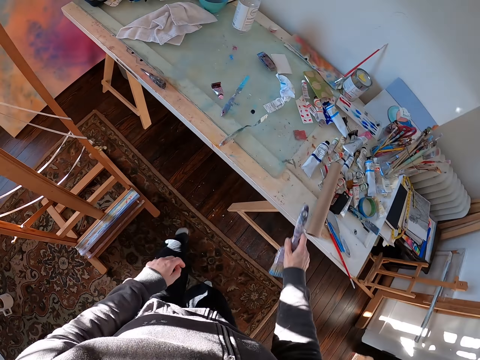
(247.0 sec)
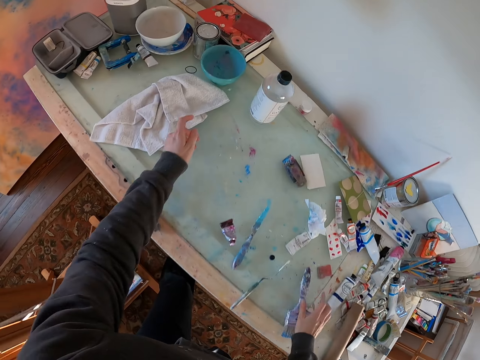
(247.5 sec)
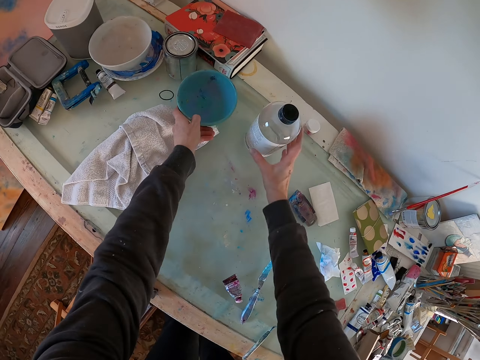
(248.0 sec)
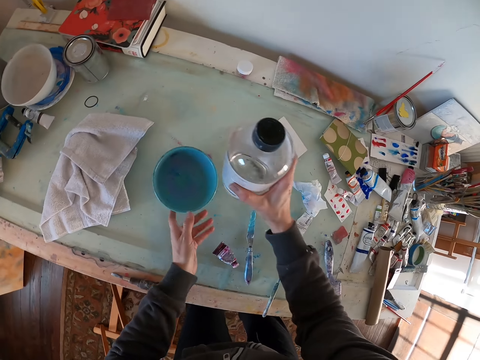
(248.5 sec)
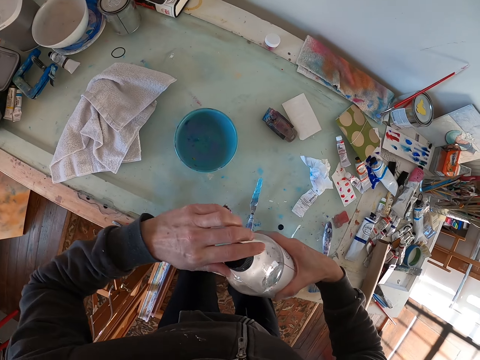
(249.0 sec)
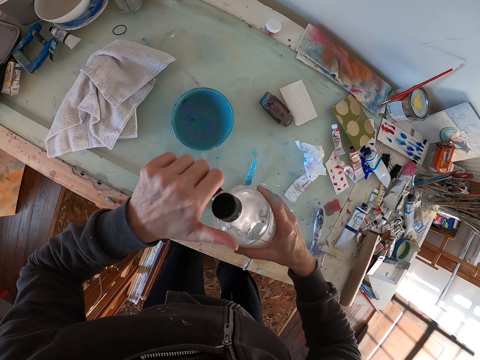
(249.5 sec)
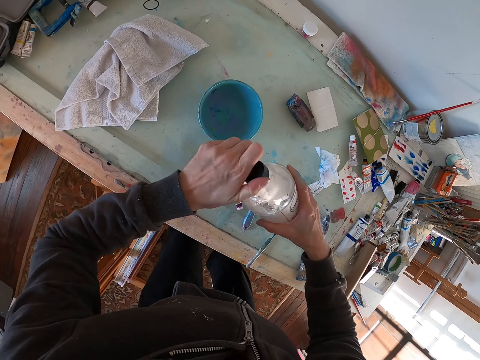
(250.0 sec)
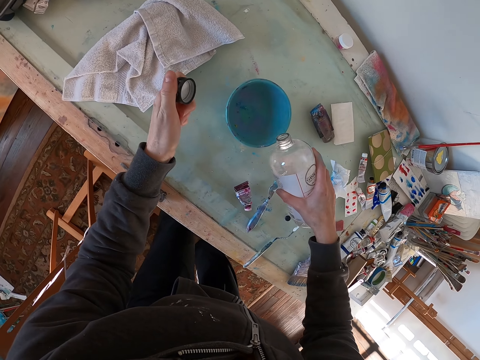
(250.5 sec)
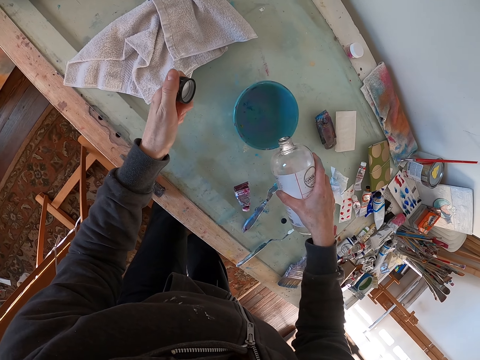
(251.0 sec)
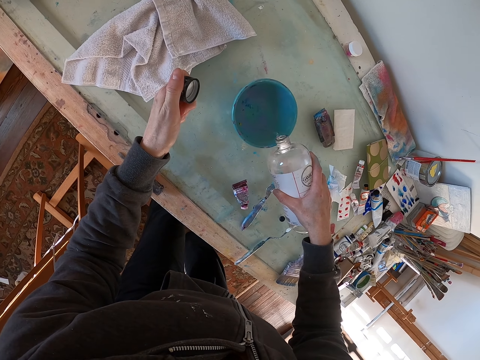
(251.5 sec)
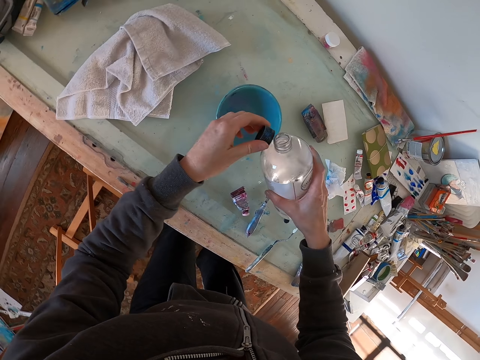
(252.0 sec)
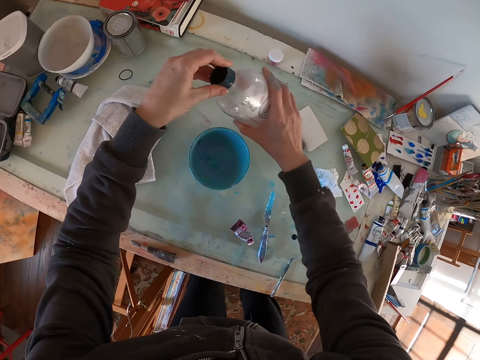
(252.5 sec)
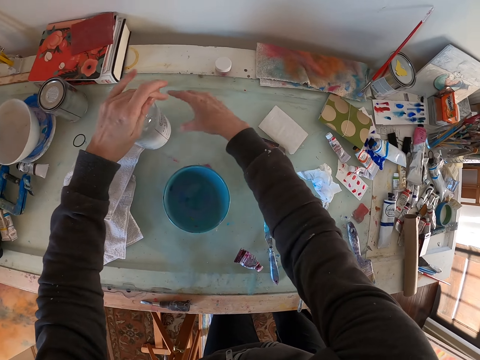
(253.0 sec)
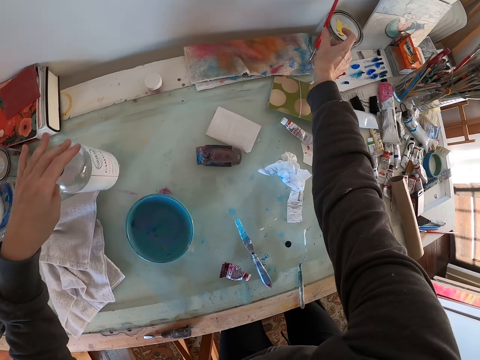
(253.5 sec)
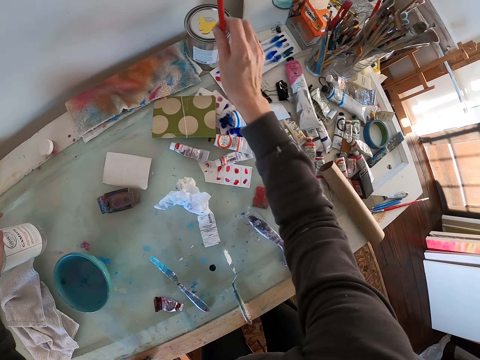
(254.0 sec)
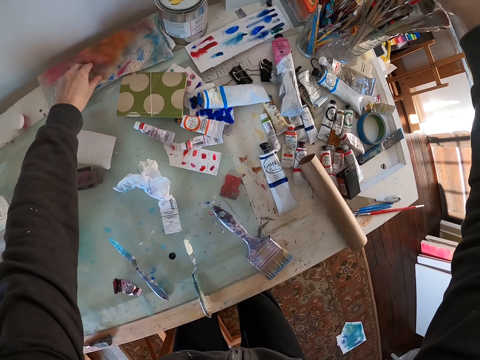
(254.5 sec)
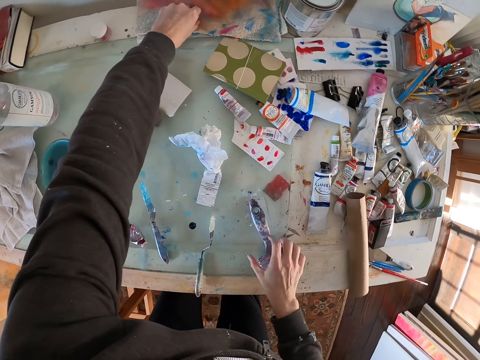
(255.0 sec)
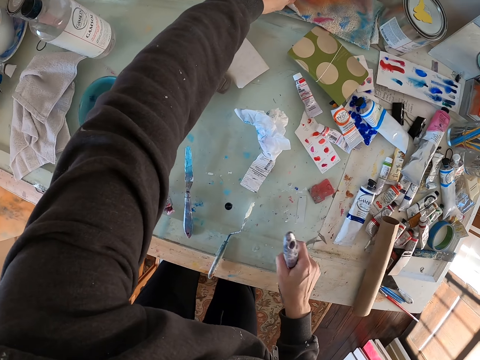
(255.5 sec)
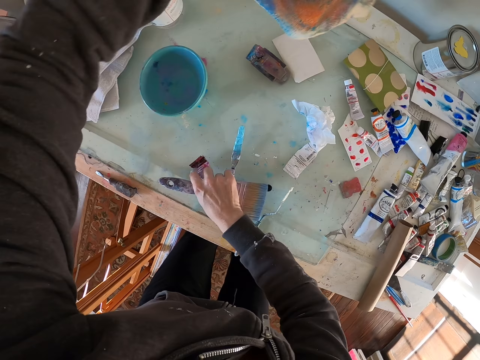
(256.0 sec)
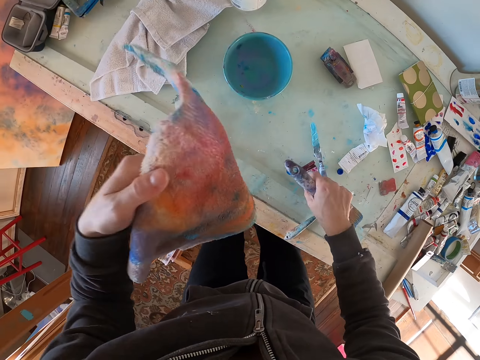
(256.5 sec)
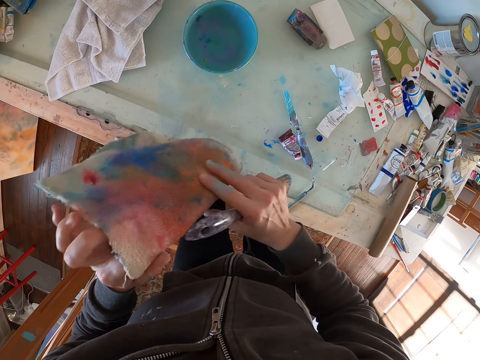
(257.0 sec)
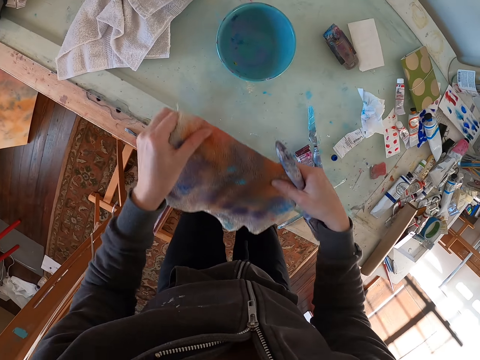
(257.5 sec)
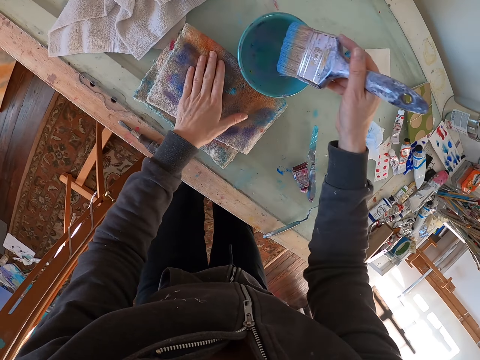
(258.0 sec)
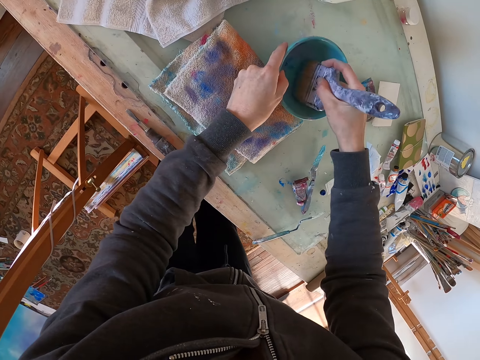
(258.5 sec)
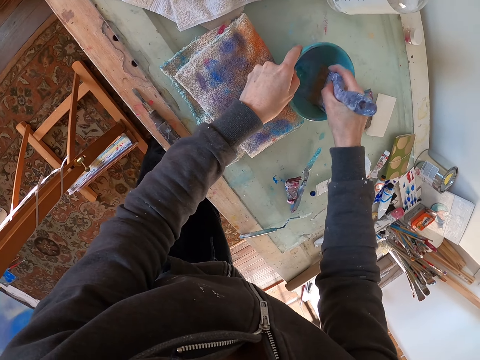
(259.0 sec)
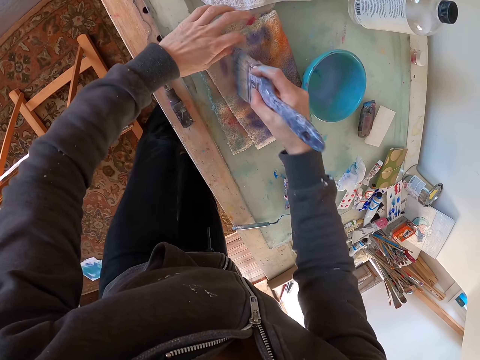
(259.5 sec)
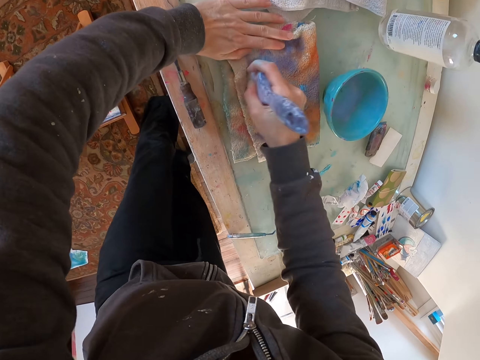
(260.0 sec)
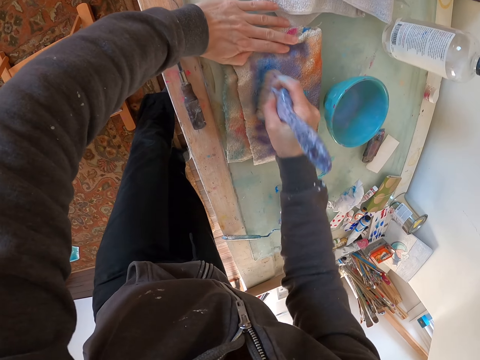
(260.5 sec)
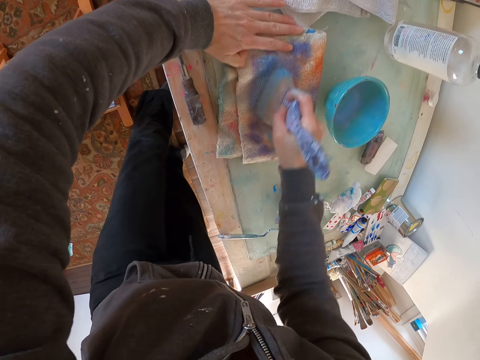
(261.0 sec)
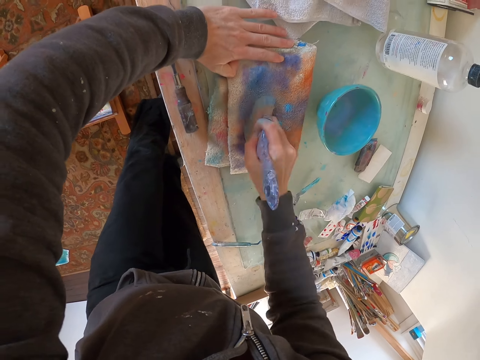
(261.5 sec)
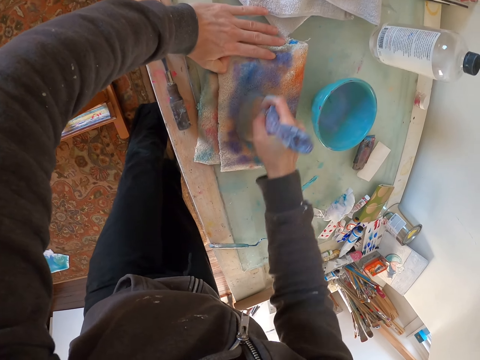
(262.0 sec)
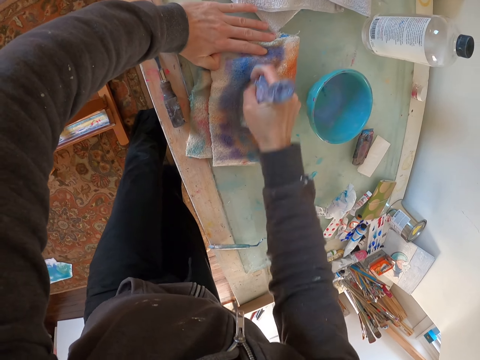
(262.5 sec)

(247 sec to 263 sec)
The camera wearer picks up a bottle of a liquid from the table. They open the bottle. They pour the liquid in a container or bowl. They close the bottle and put the bottle on the table. They put the painting brush on the rack. They pick up a paint brush and the towel from the table. They put the towel on the table. They put the brush in the bowl. They dip the paint brush in the liquid. They rub the paint brush on the towel.

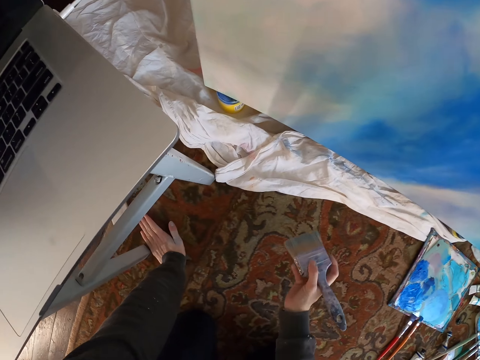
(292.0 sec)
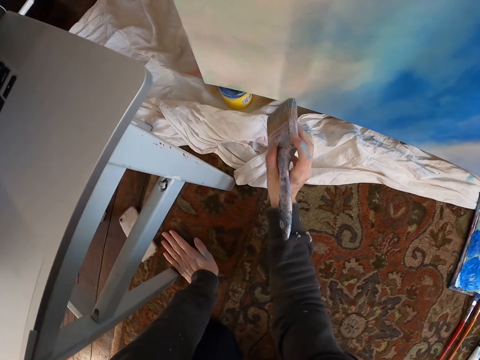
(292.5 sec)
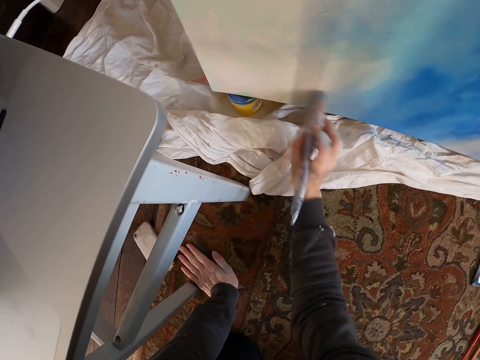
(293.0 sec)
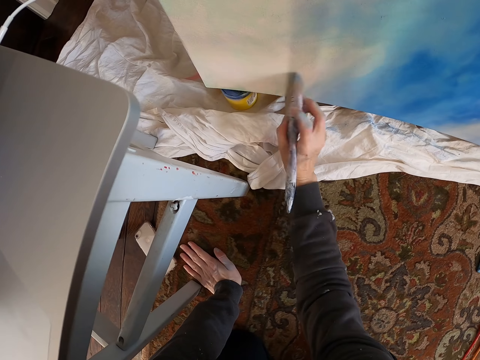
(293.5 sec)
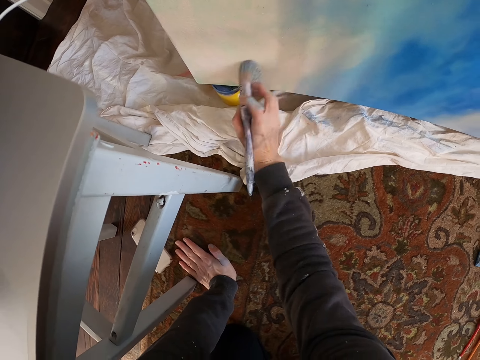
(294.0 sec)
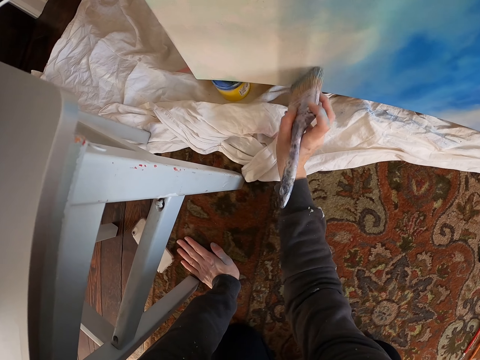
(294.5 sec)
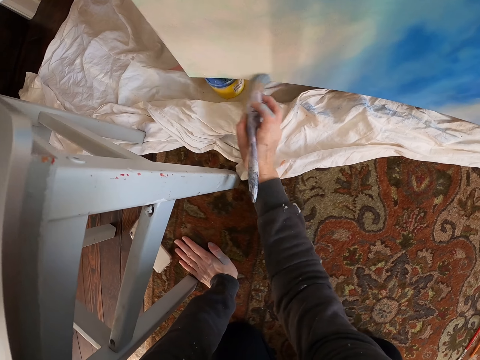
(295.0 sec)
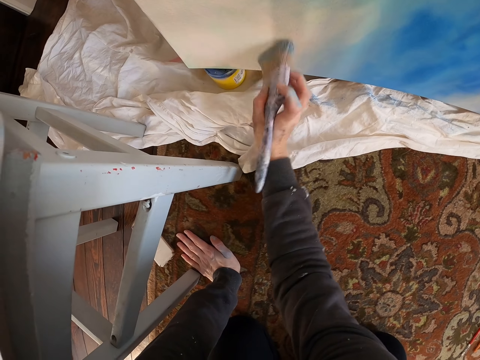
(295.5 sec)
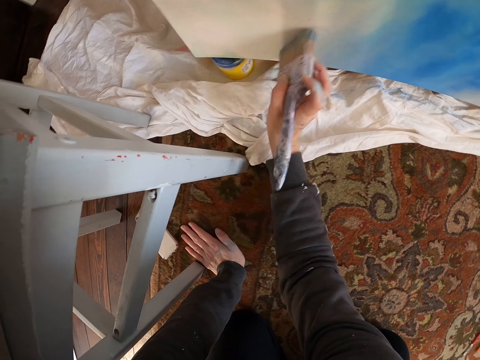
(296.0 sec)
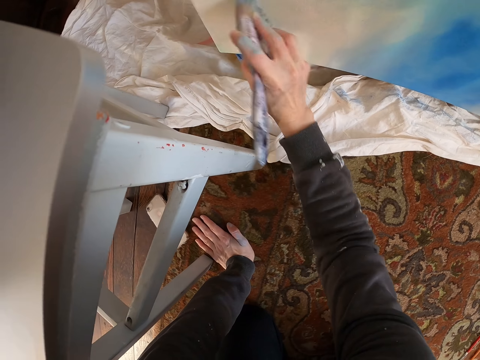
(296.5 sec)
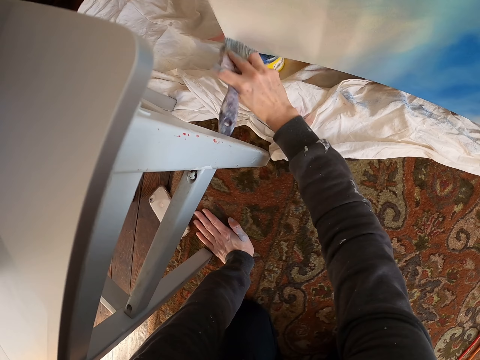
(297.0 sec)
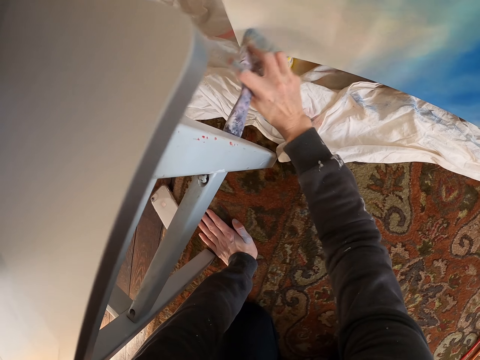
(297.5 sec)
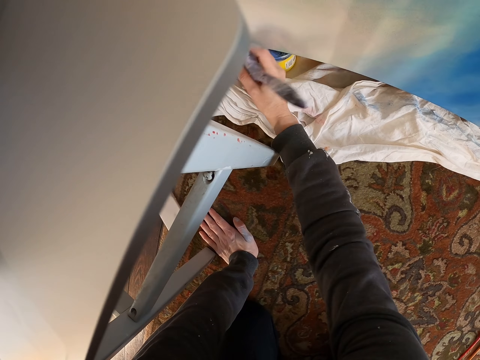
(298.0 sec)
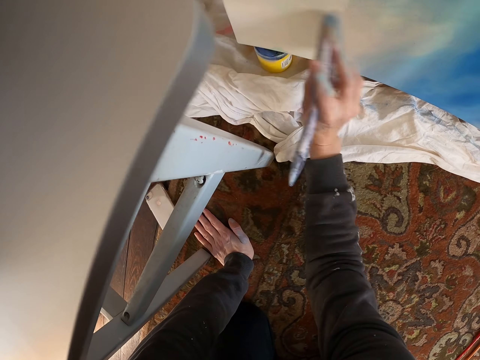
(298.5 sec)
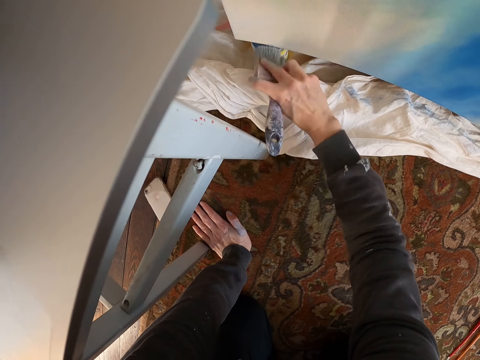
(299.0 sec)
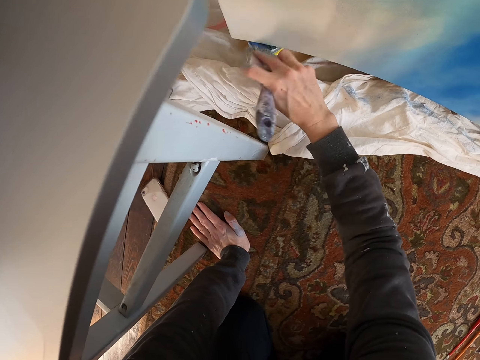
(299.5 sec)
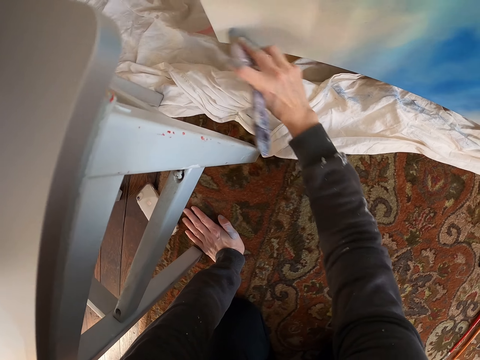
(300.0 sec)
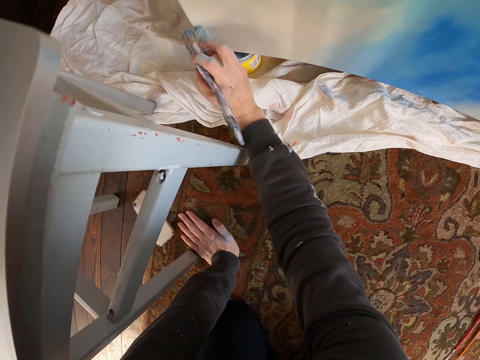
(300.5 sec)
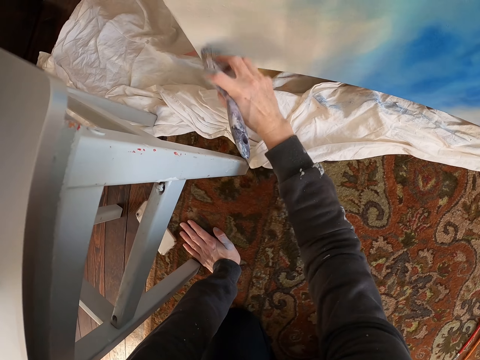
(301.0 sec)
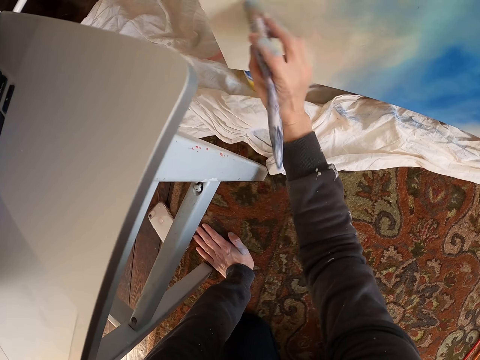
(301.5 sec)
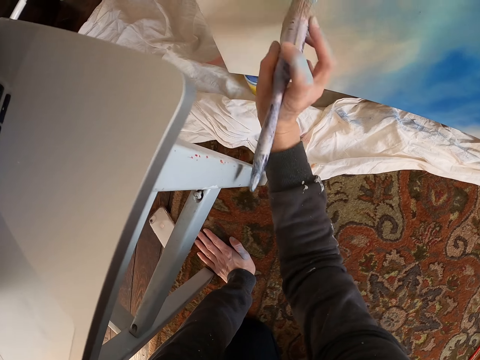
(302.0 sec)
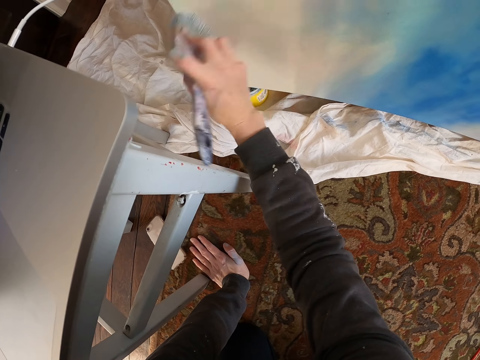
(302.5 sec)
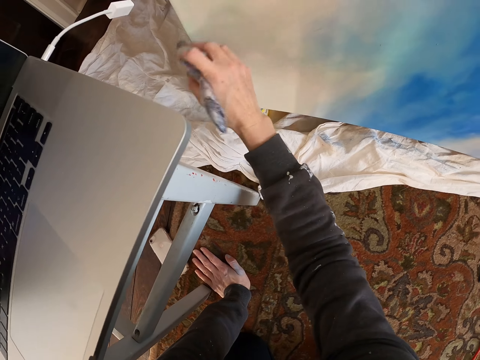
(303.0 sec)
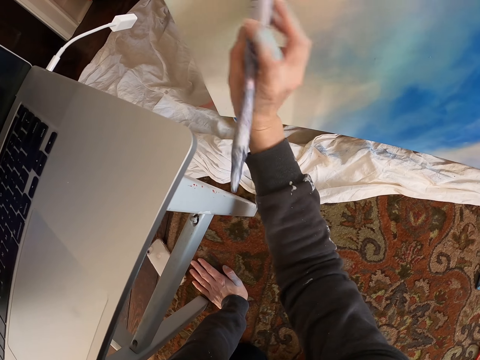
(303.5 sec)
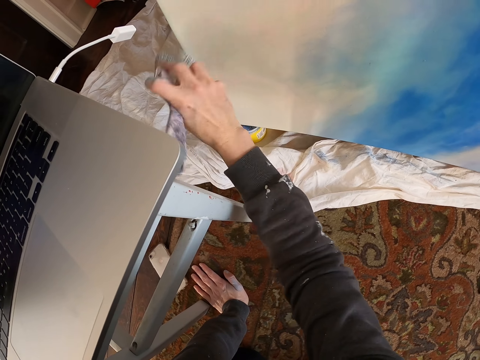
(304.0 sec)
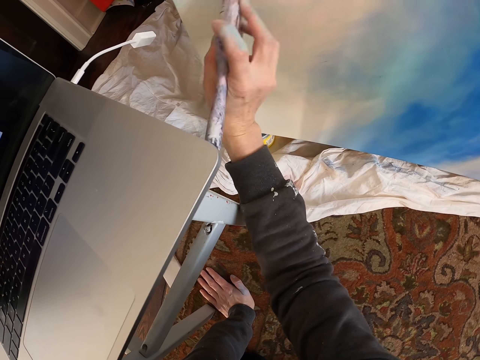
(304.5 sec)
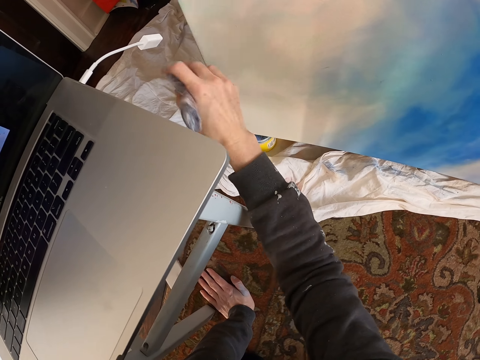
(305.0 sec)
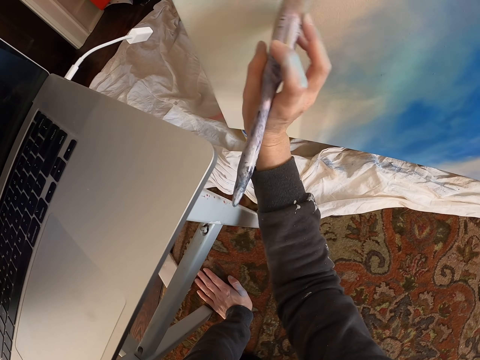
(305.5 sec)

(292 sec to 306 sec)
The camera wearer paints the painting with the paint brush.
